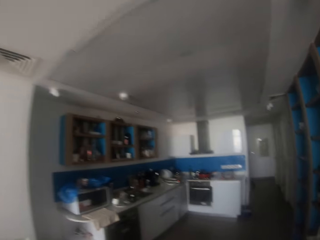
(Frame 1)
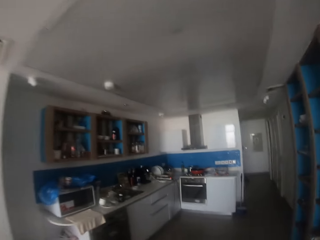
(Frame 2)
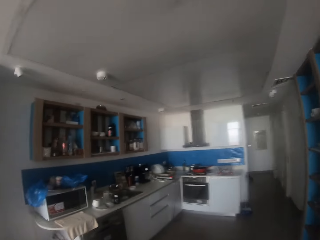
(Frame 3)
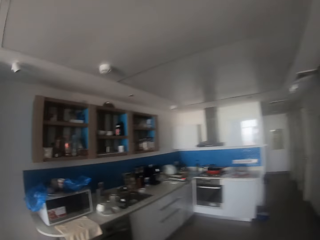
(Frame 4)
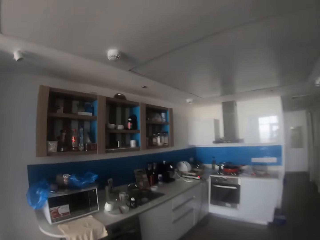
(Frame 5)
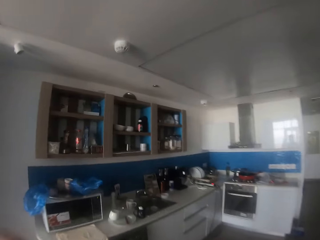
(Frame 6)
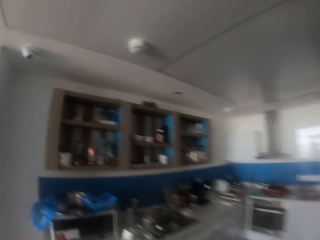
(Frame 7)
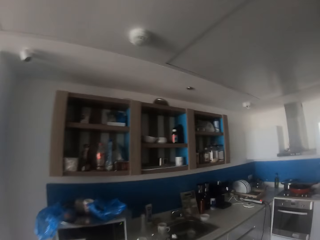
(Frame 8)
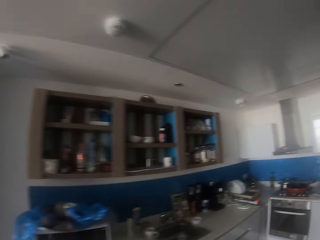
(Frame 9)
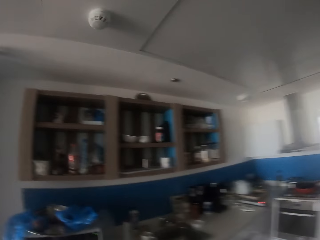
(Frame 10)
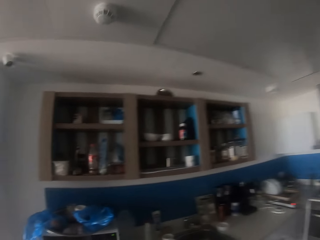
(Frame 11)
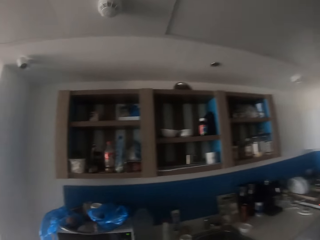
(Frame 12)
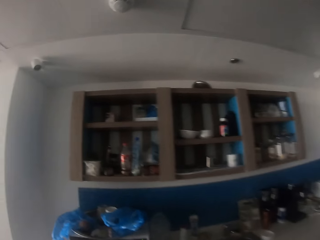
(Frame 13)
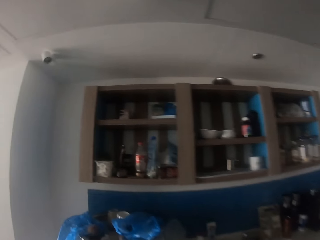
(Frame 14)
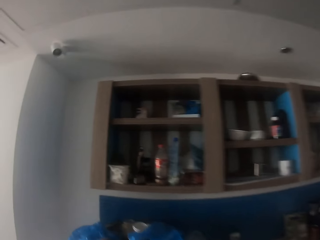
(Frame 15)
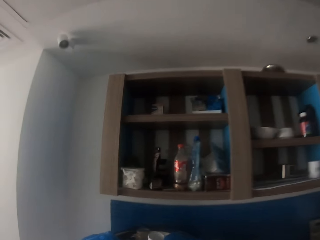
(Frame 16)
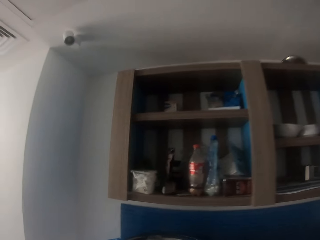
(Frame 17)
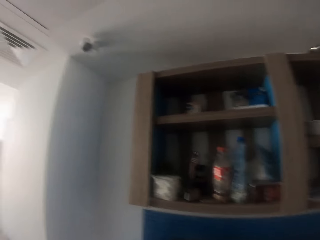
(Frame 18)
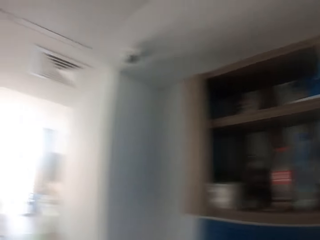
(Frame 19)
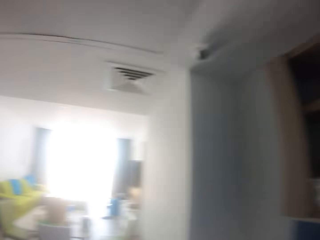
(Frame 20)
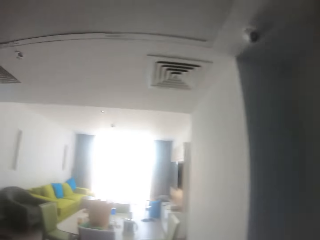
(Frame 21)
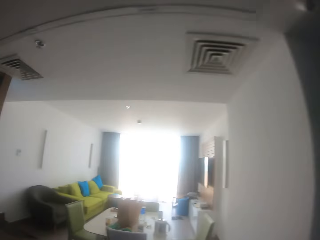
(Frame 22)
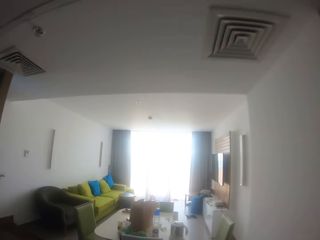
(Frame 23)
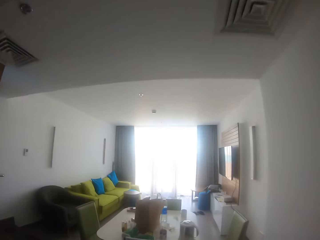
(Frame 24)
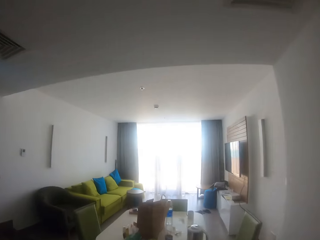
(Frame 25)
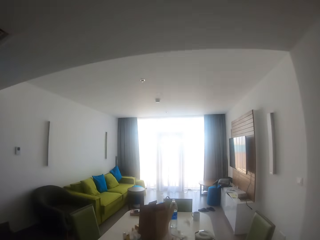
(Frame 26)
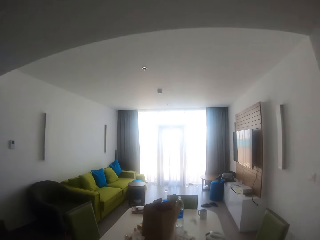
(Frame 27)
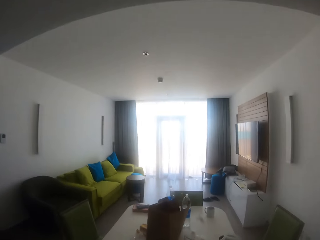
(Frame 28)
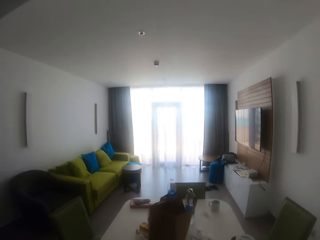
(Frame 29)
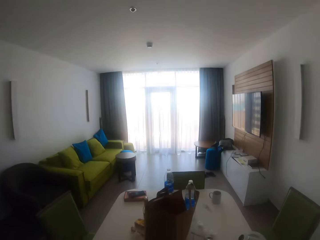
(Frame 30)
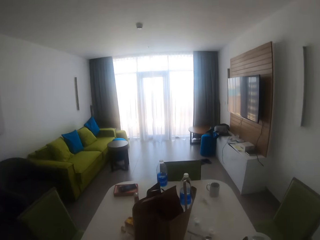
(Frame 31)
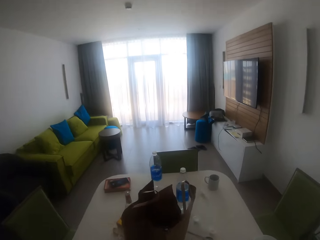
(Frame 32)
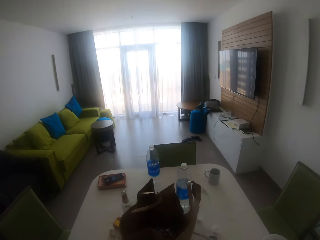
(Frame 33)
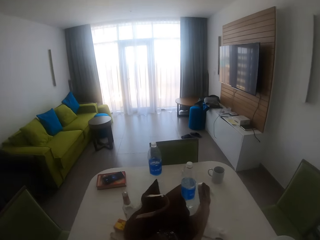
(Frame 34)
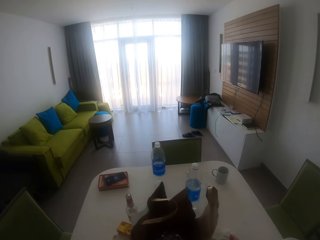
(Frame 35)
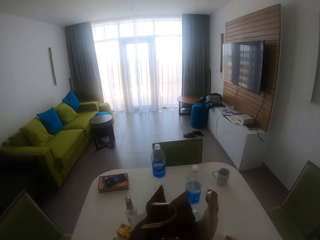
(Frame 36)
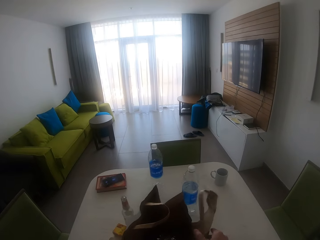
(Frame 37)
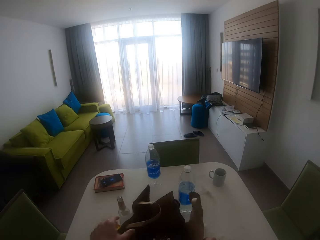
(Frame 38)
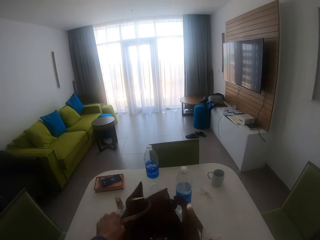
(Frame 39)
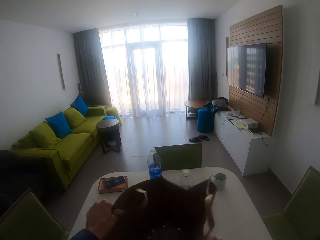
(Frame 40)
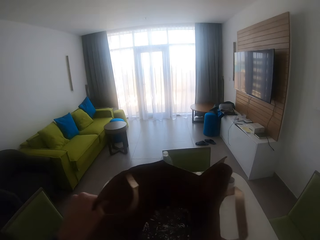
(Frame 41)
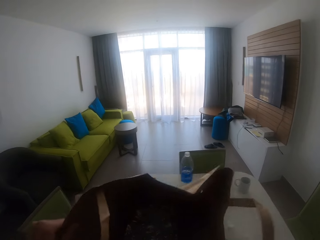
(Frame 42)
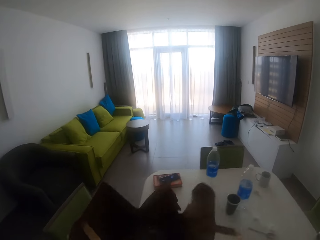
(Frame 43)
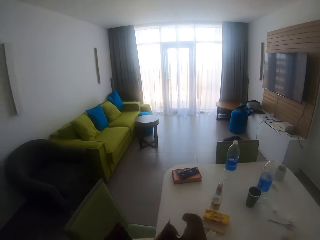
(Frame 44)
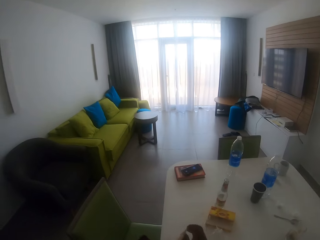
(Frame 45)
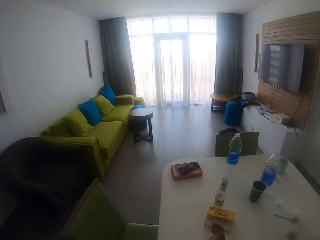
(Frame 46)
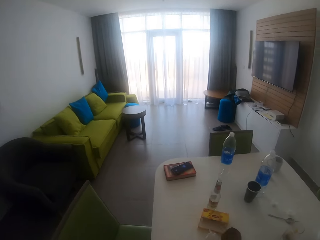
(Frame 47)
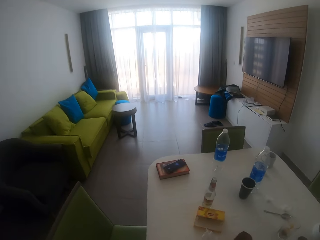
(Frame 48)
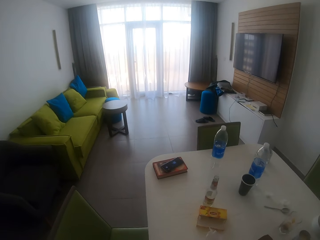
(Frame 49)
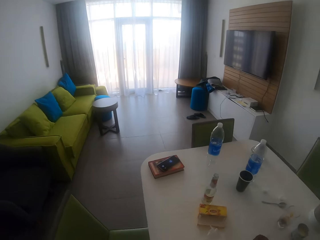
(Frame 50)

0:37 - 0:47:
The camera wearer picks a shopping bag or carrier bag.

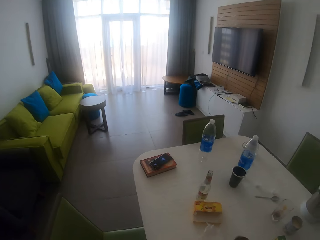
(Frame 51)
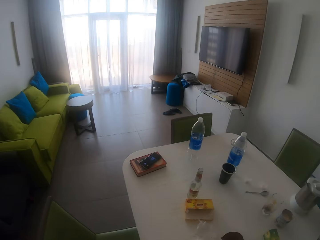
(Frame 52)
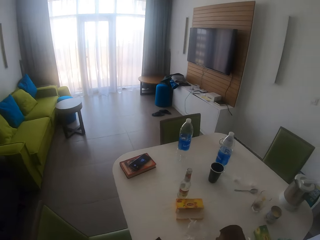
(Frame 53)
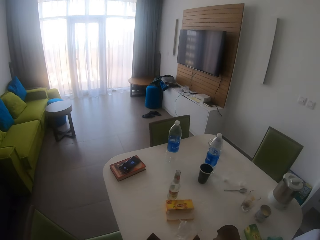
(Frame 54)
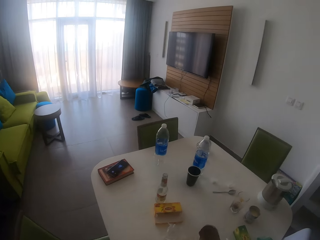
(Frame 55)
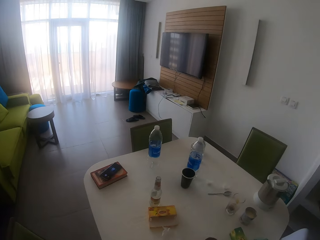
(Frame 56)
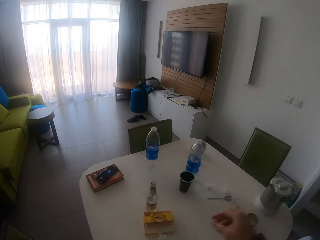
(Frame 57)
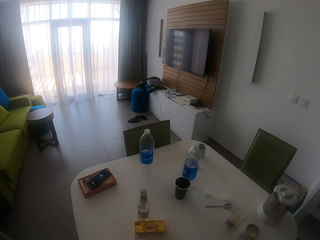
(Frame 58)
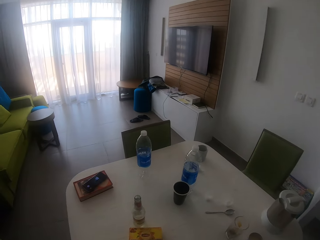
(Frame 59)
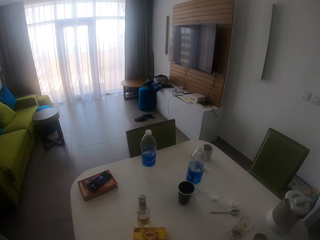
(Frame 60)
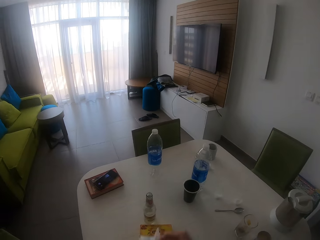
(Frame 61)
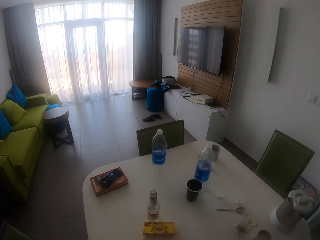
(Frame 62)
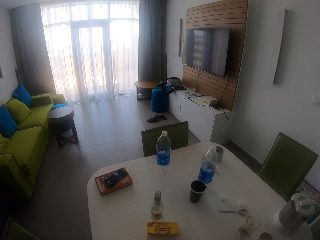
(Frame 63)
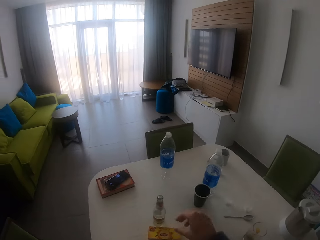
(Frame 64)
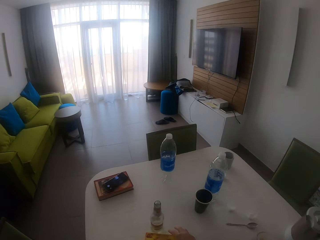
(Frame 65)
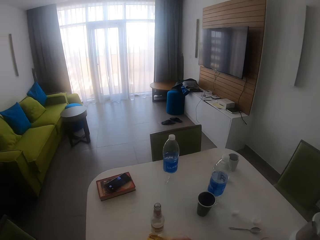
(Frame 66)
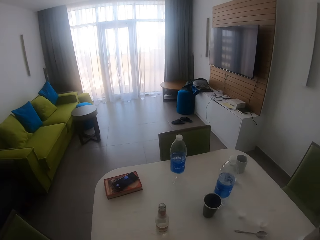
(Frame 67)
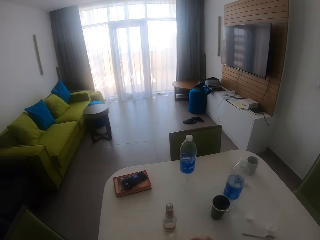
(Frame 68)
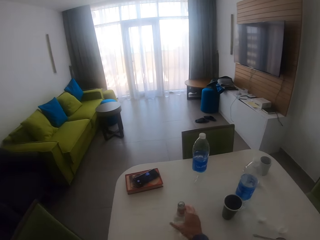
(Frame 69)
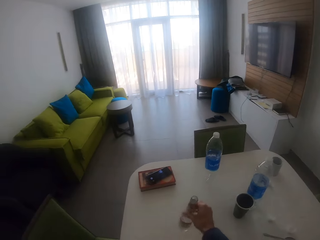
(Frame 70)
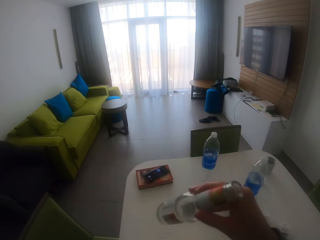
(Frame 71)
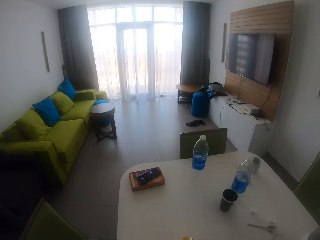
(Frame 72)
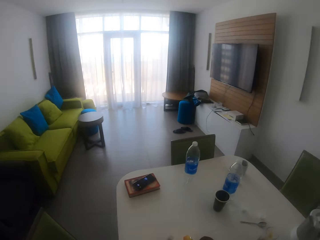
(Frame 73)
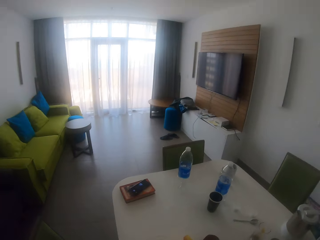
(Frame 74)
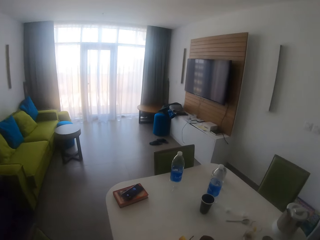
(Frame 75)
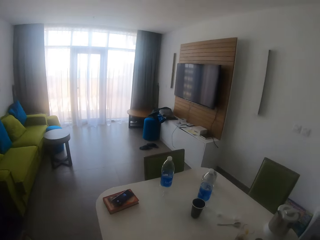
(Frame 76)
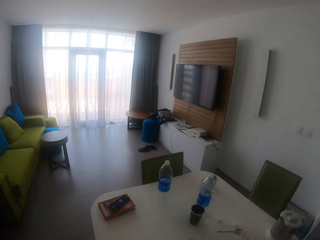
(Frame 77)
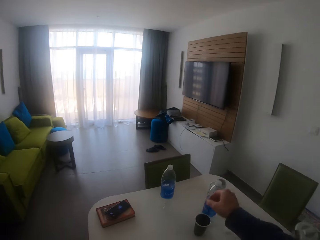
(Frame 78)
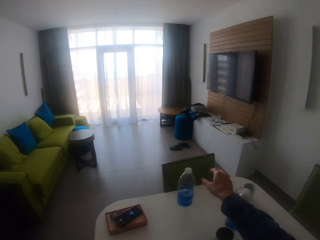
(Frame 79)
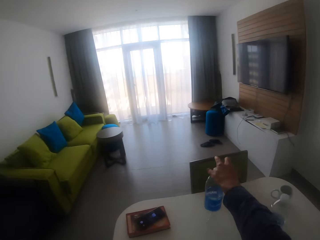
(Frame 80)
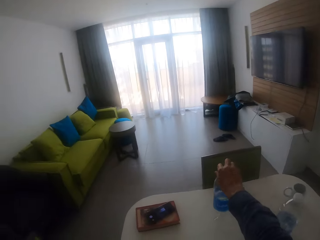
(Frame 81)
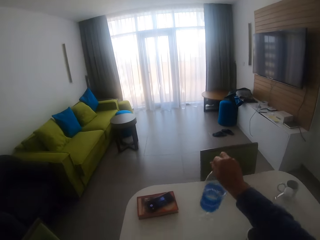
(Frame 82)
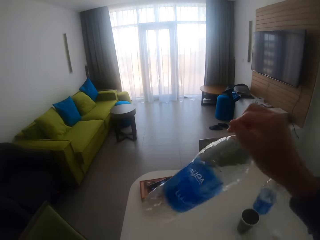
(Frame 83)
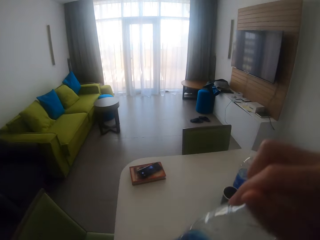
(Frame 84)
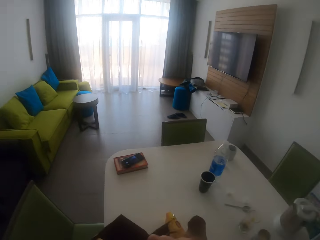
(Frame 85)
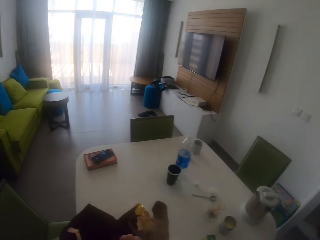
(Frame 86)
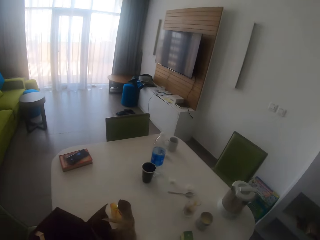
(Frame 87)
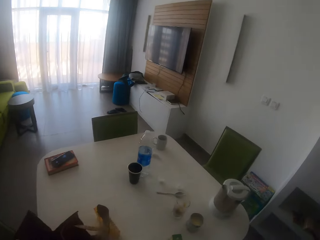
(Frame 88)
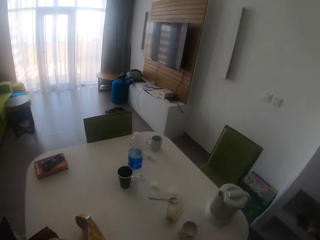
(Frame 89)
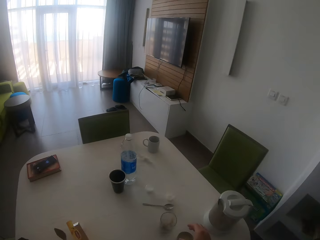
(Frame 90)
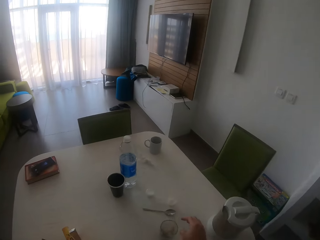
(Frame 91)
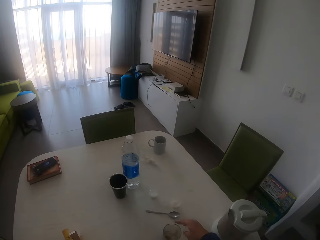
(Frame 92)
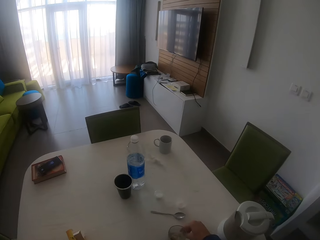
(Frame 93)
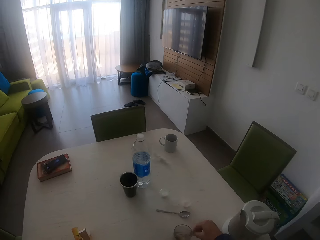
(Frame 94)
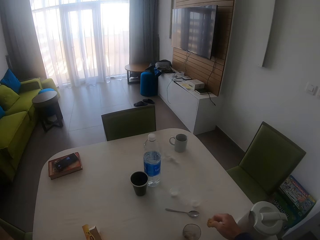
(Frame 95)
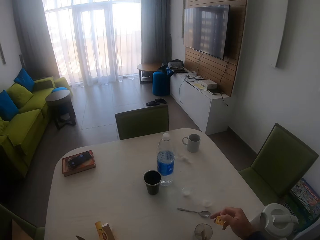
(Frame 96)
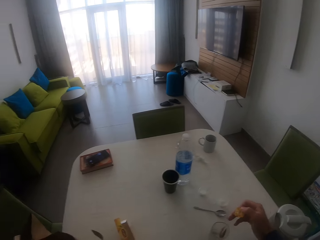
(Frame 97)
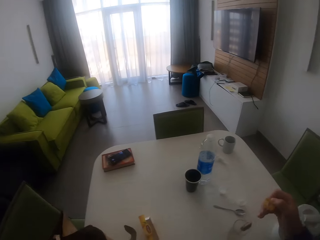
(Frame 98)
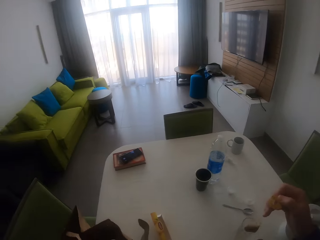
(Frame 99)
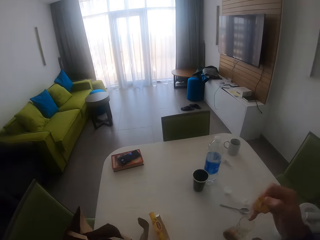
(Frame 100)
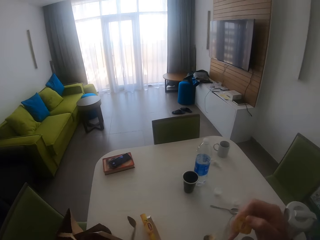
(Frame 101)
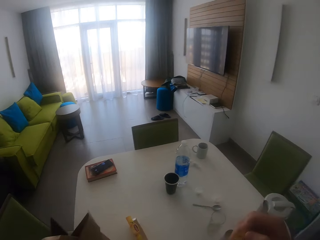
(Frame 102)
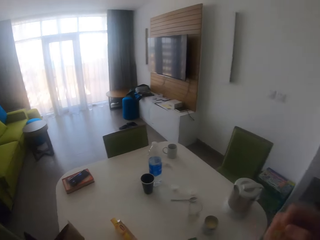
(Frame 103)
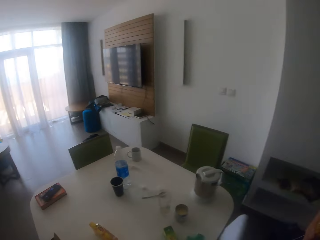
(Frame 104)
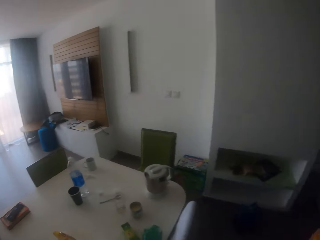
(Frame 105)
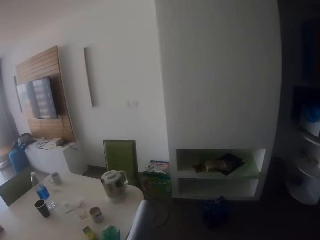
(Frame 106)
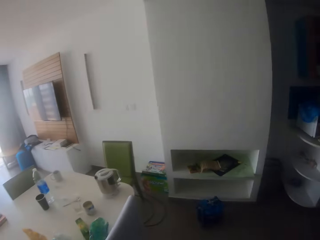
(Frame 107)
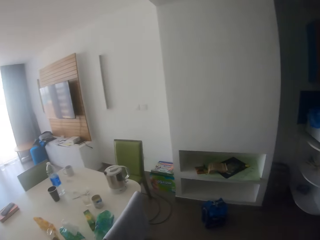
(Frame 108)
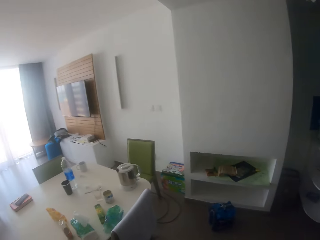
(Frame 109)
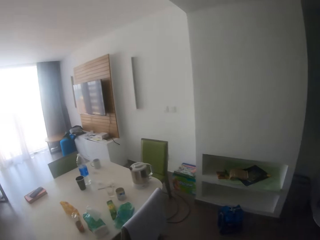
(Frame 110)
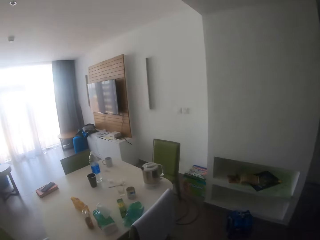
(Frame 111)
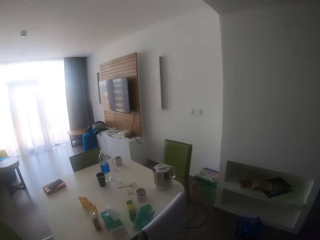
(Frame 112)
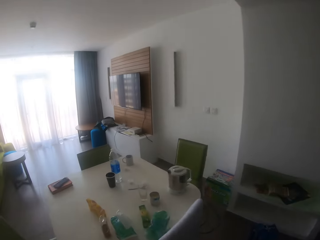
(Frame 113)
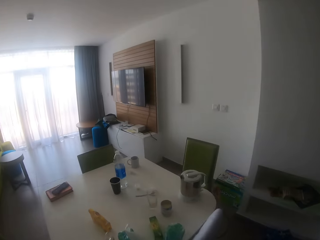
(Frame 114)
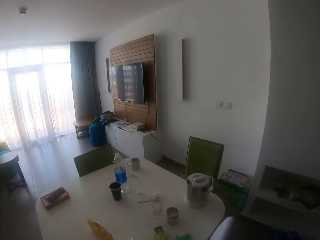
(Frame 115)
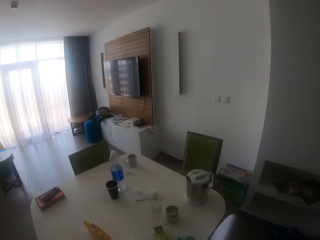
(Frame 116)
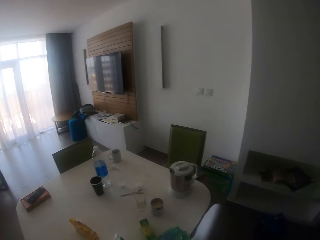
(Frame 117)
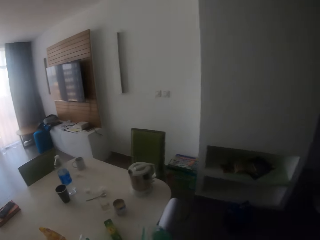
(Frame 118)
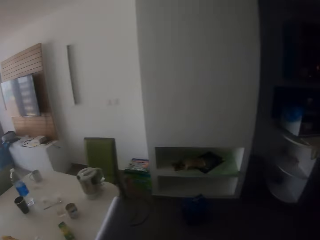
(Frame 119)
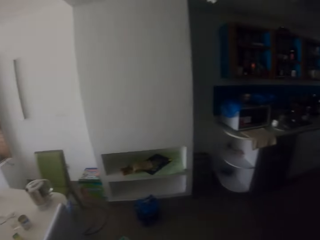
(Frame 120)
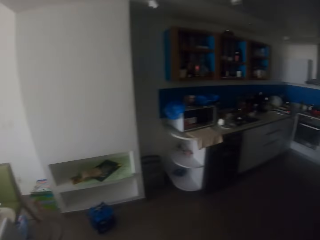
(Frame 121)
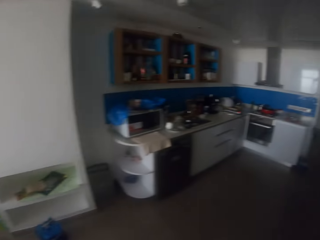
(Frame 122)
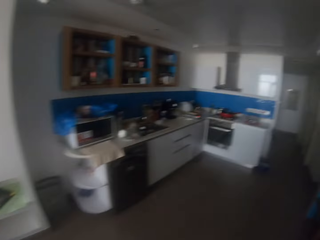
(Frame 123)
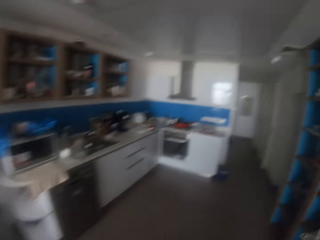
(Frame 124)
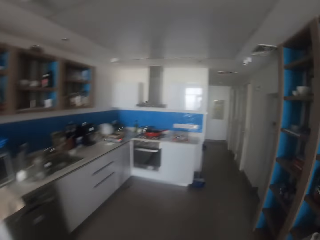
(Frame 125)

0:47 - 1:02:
The camera wearer moves the right hand. They pick a polythene paper. They hold trash. They throw the paper in the shopping bag. They move a hand. They pick a bottle. They put the bottle in the shopping bag. They pick a bottle. They put the bottle in the shopping bag. They pick trash. They walk around.
